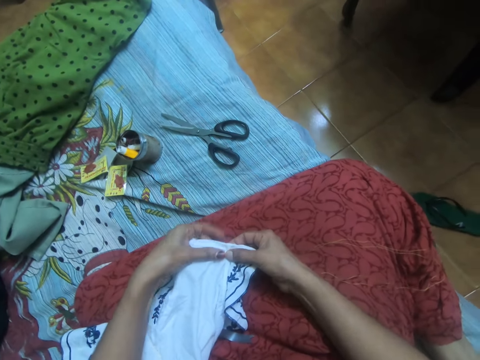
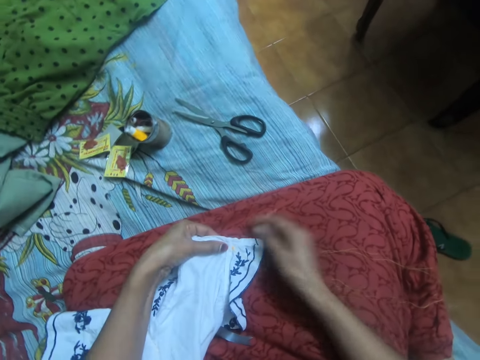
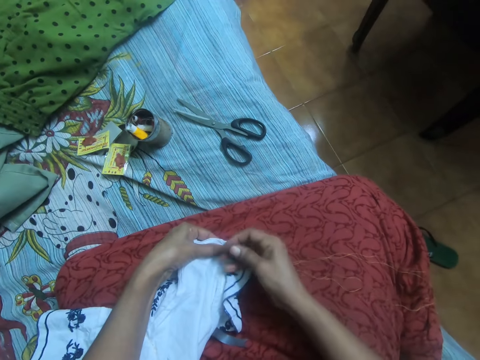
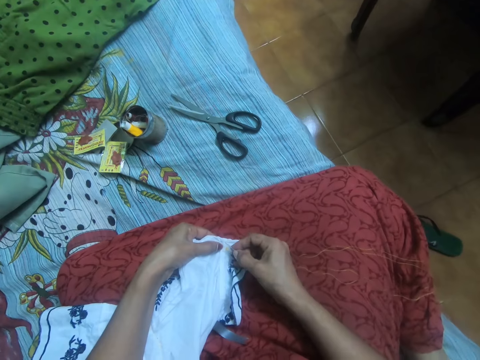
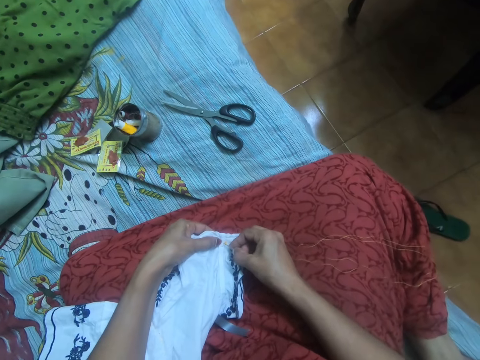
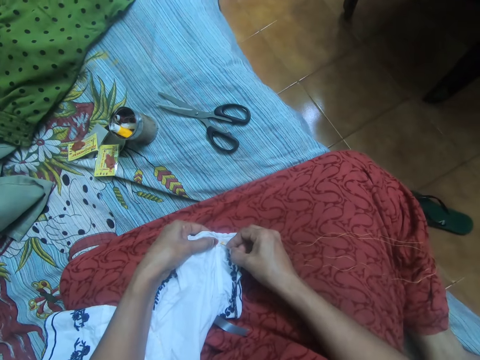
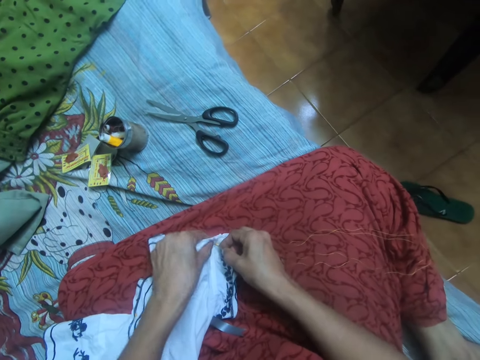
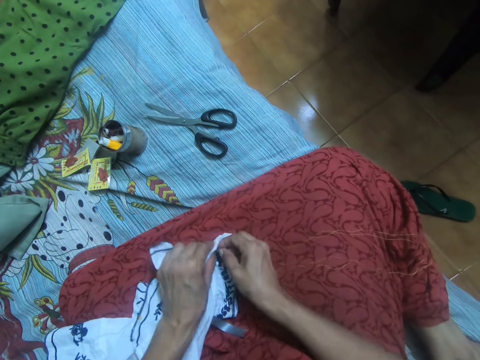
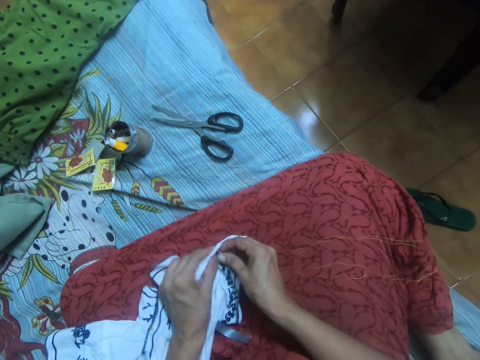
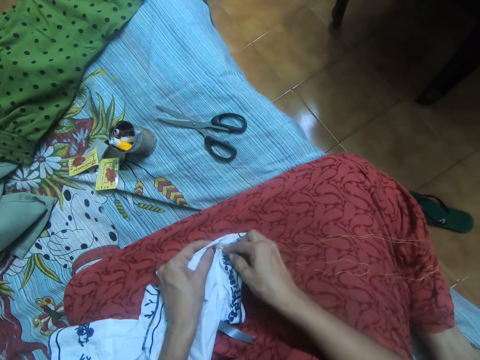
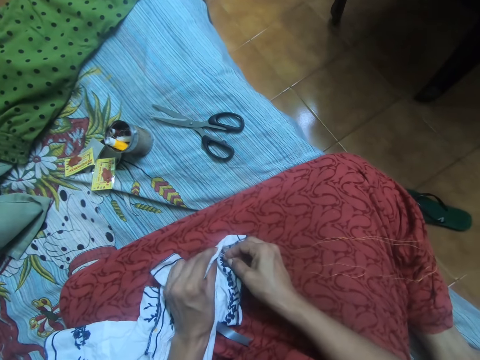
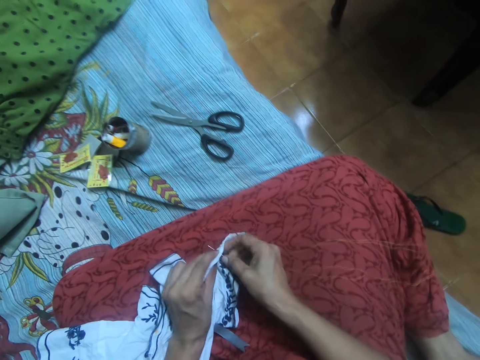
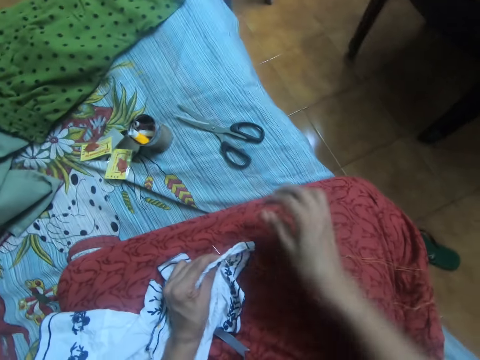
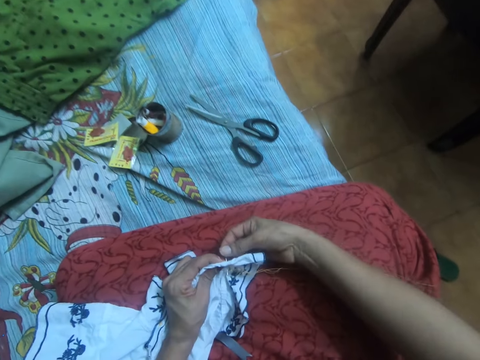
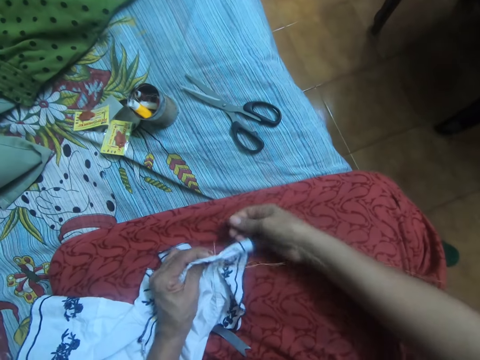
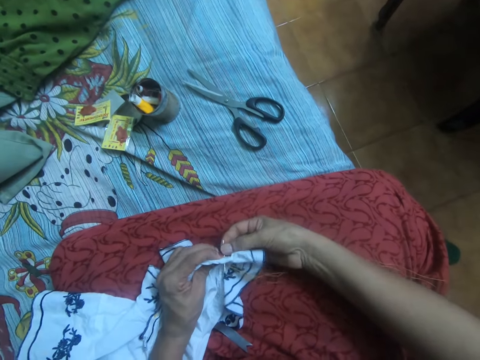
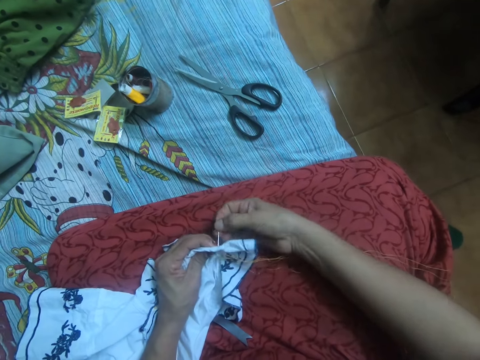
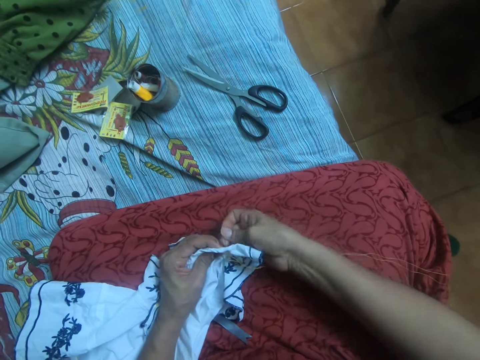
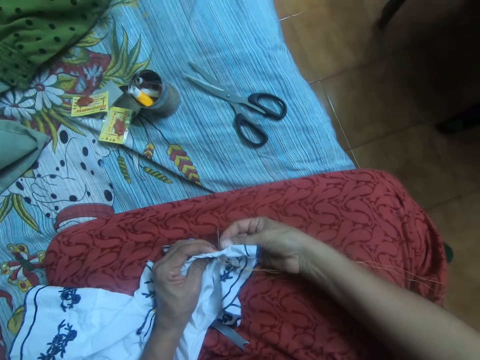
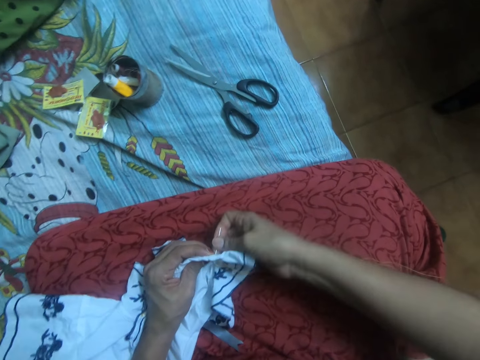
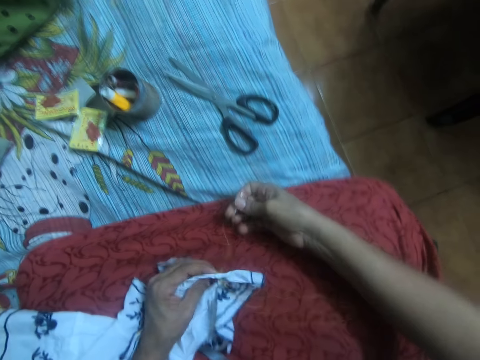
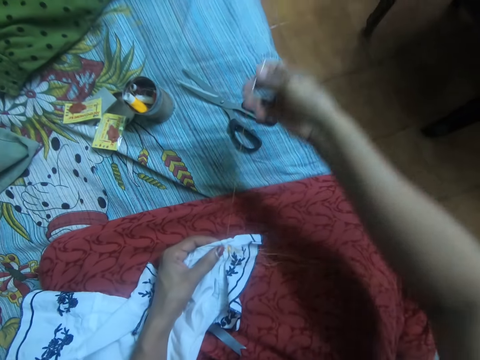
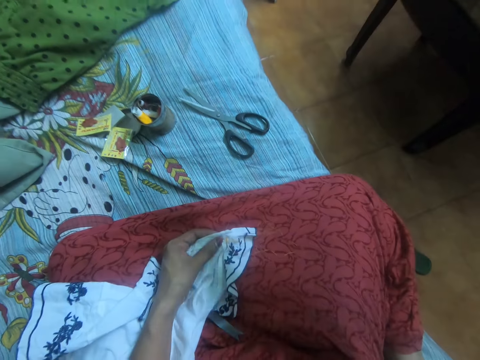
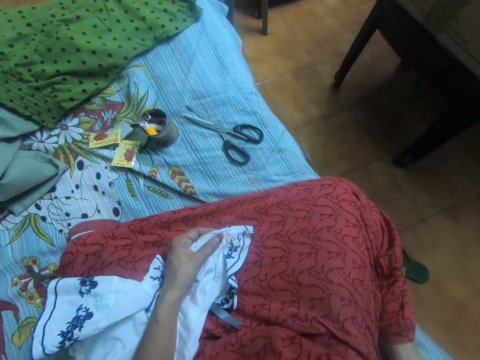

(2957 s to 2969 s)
The camera wearer inserts the needle in her right hand into the cloth. She pulls out the needle from the cloth with her right hand.

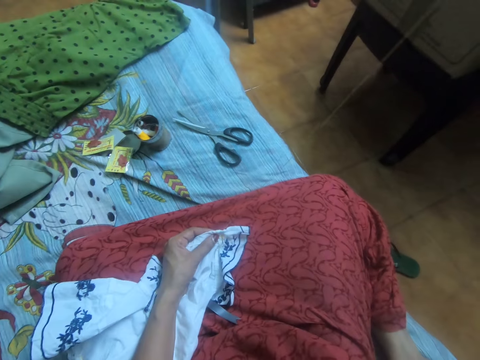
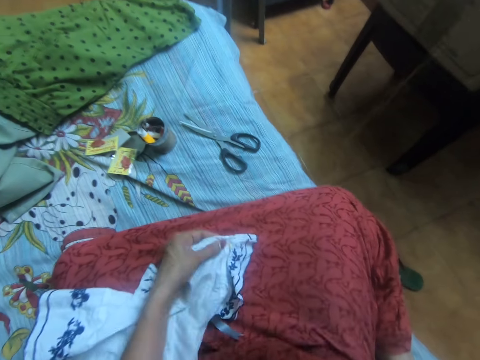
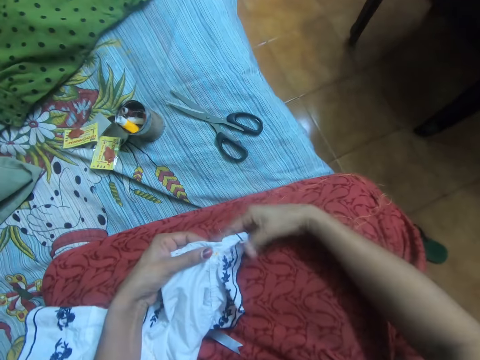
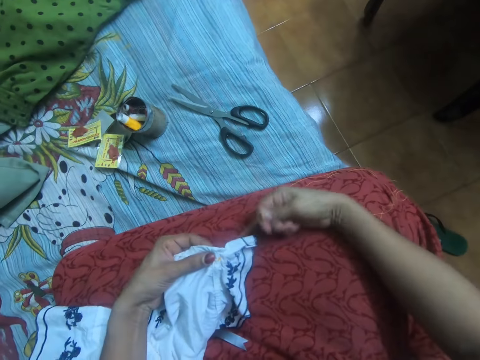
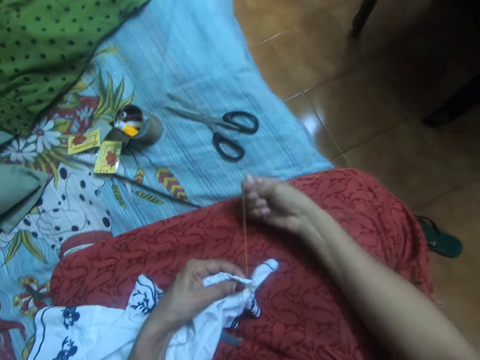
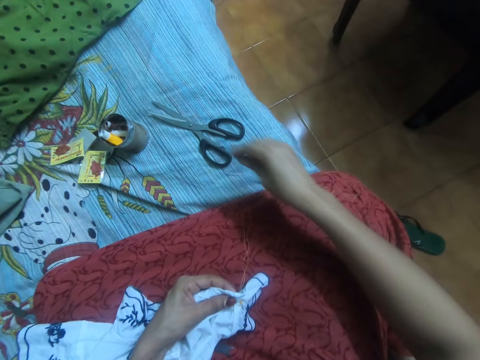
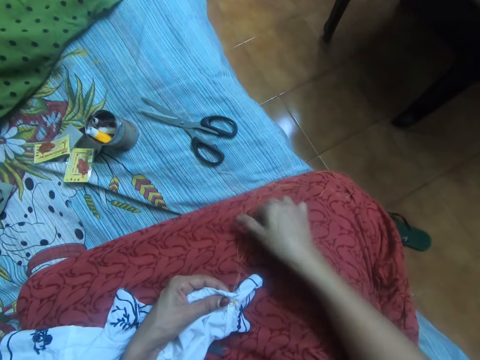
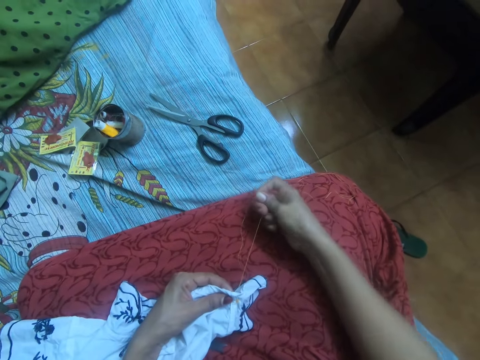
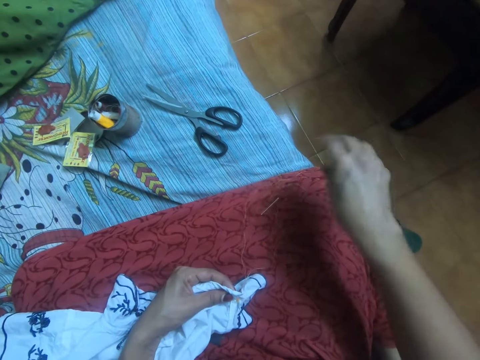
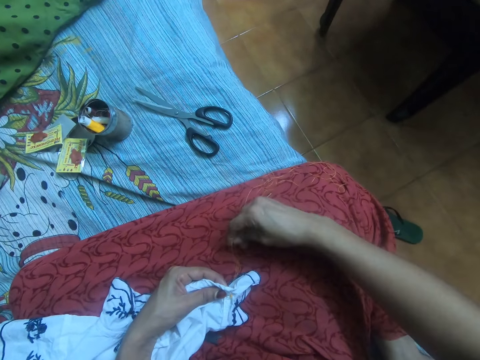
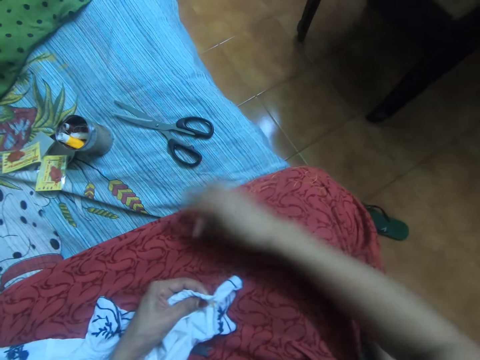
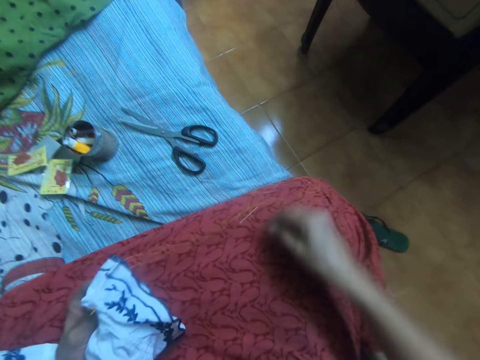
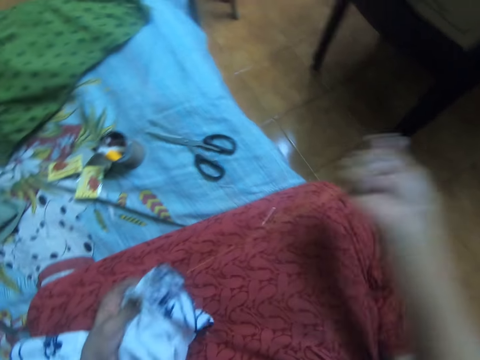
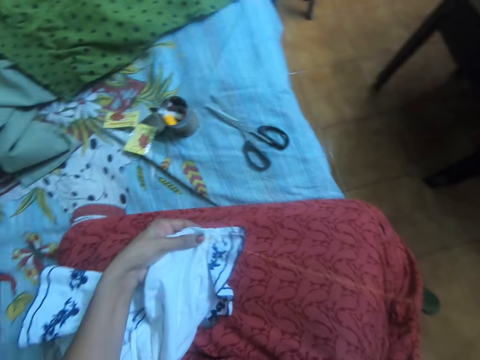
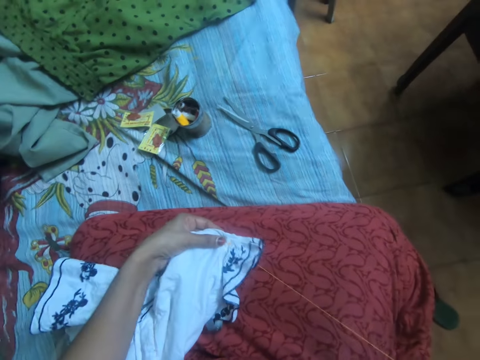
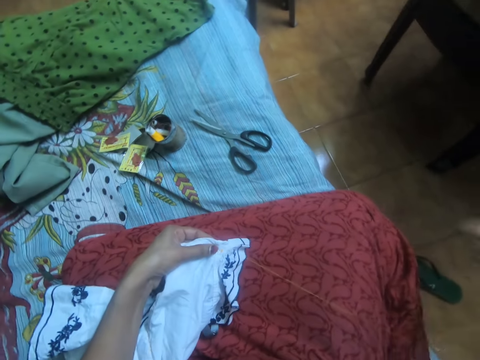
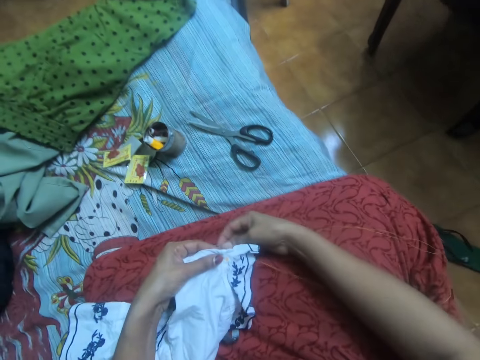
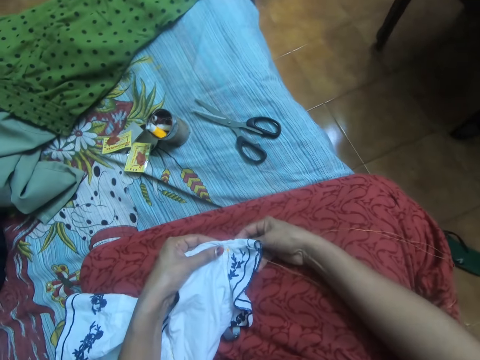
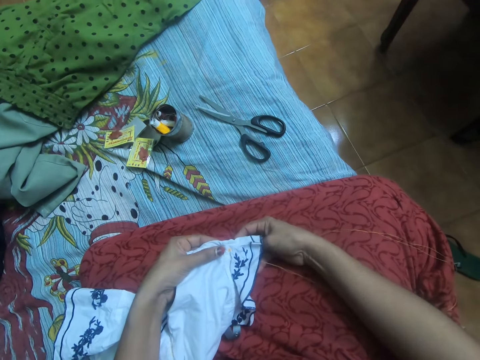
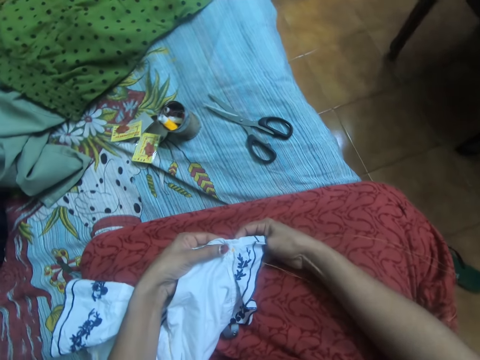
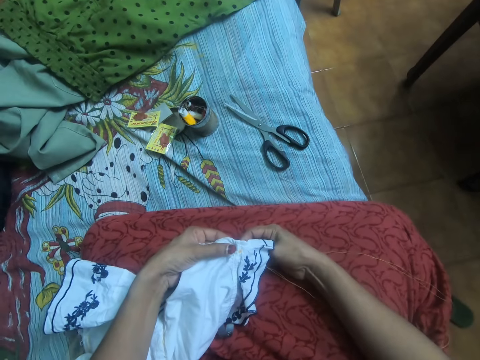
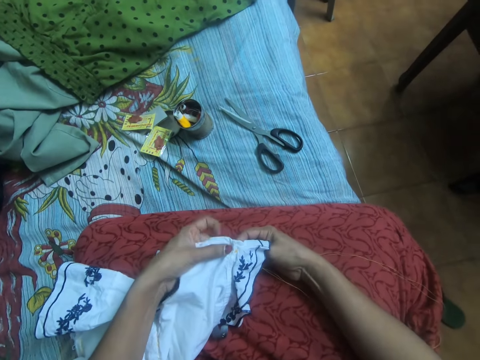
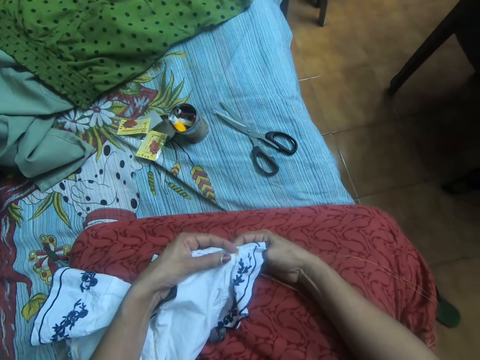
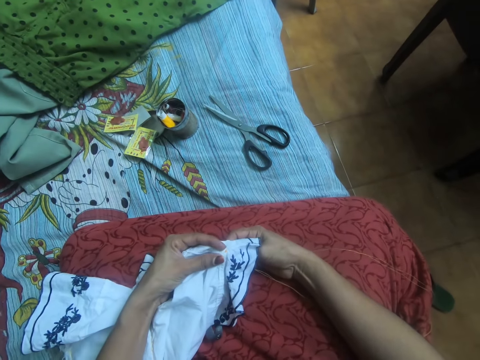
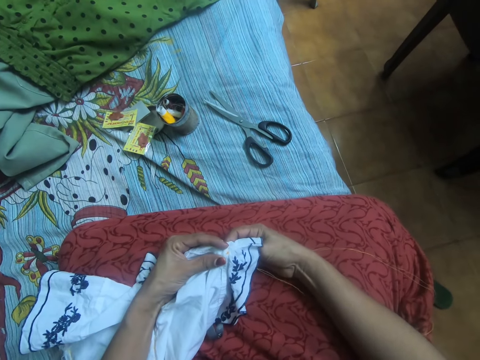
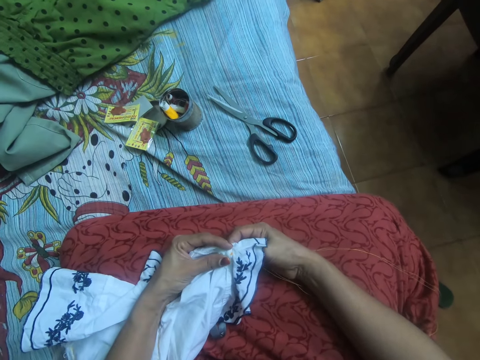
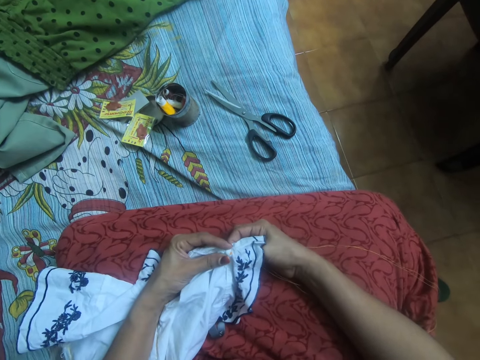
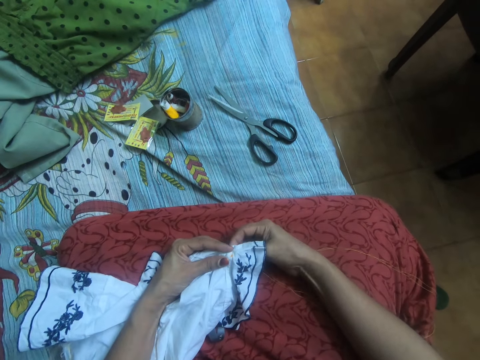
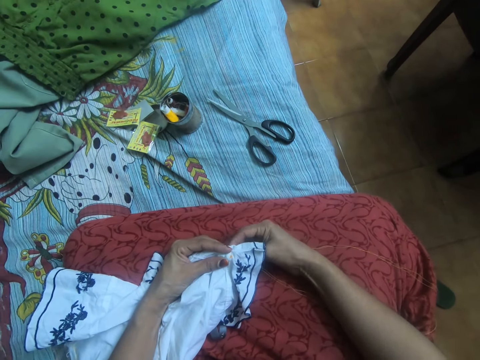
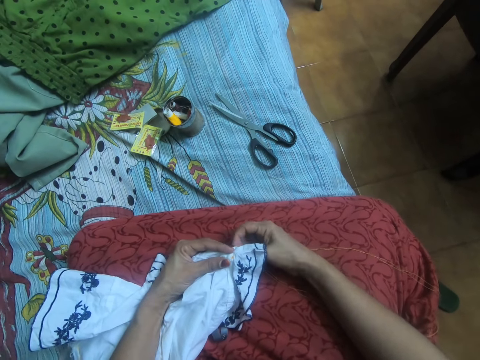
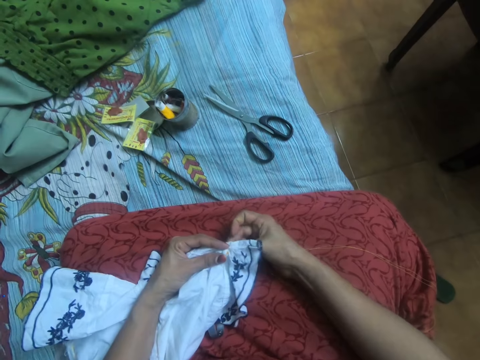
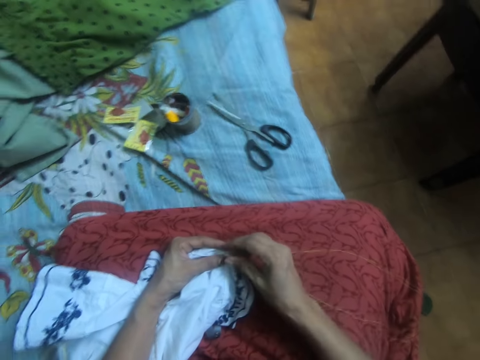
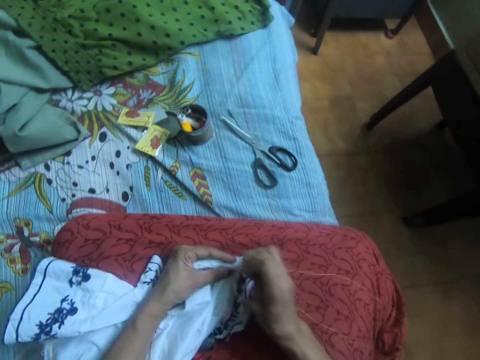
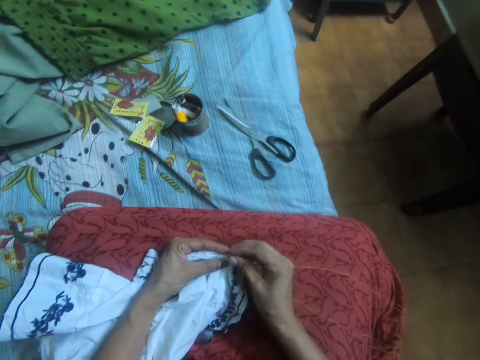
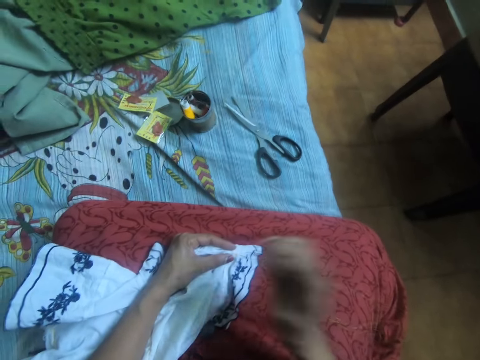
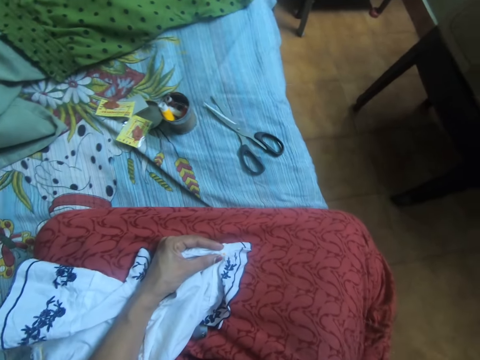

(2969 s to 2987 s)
The camera wearer tightens the thread. She drops the needle in her right hand on her lap. She straightens the thread with her right hand. She inserts the needle in her right hand into the cloth. She pulls out the needle from the cloth with her right hand.
